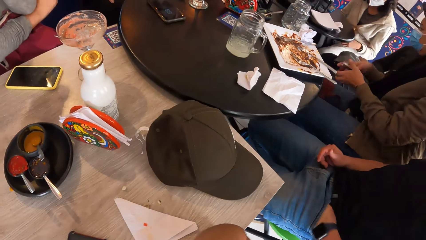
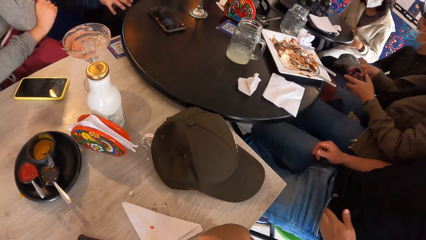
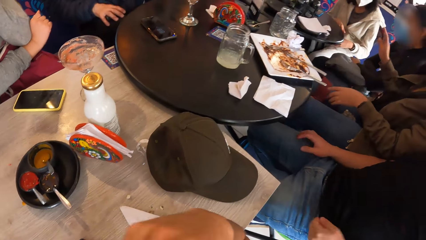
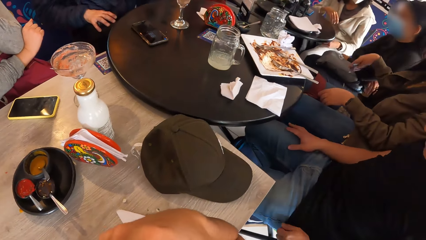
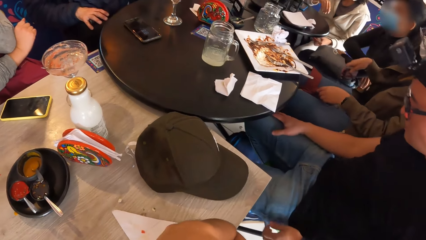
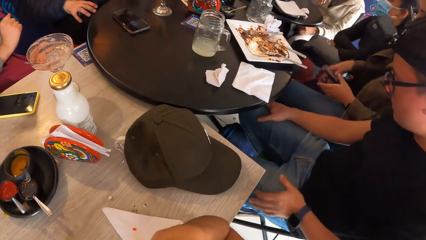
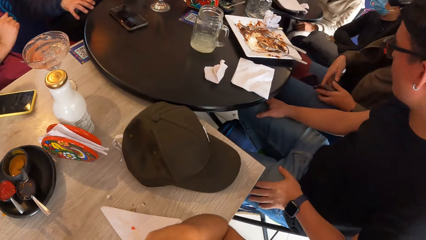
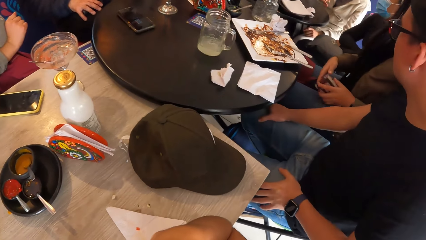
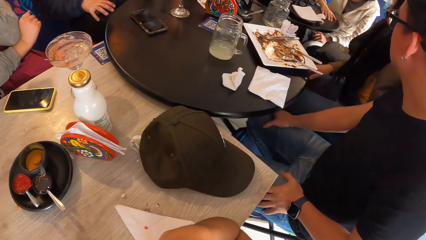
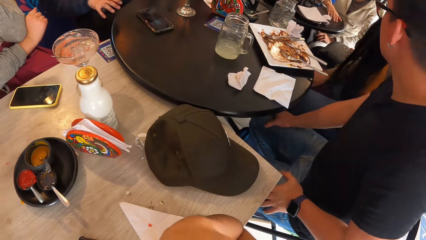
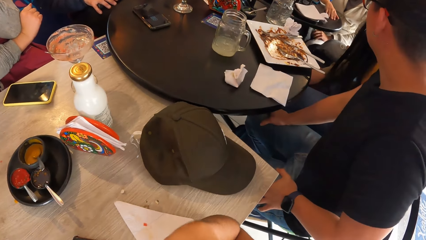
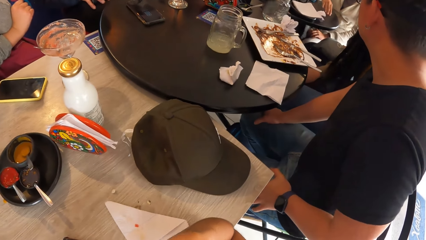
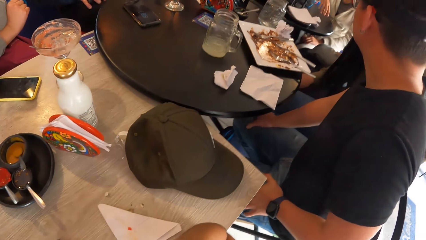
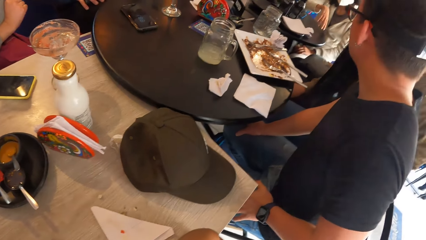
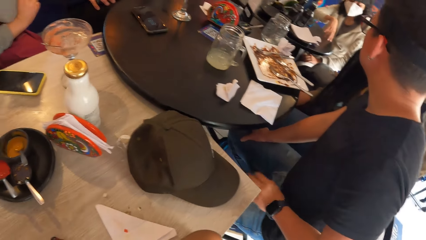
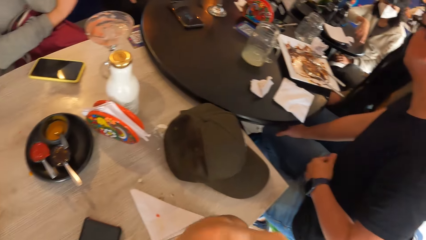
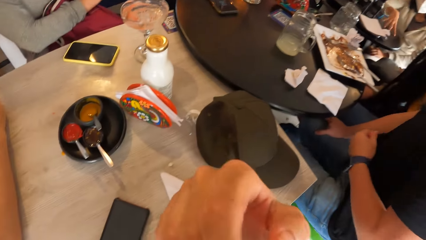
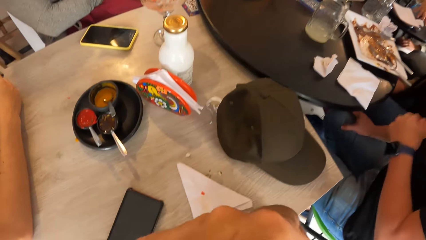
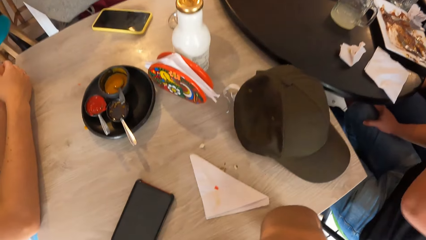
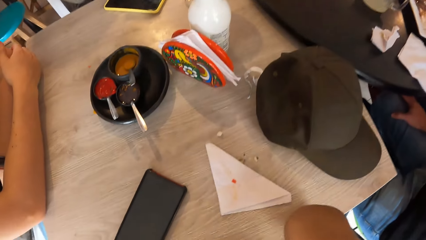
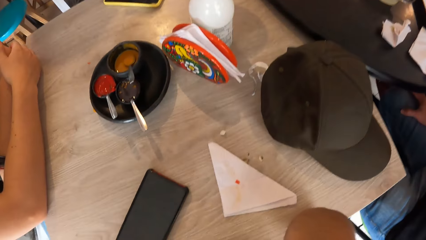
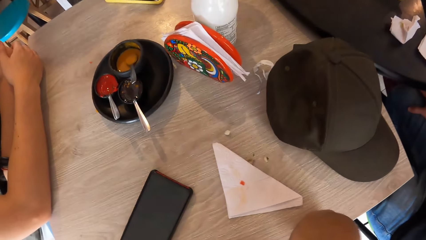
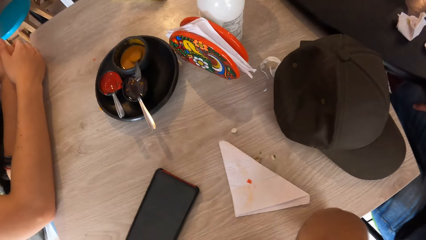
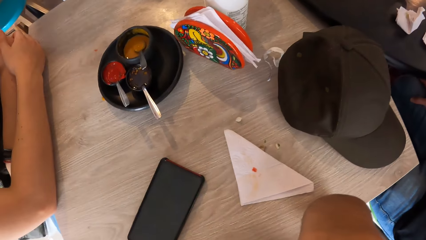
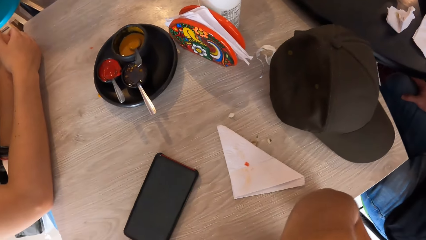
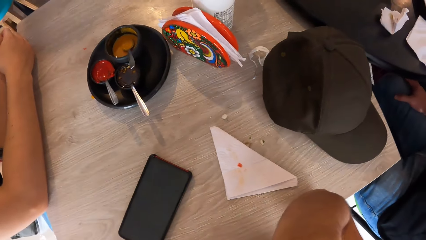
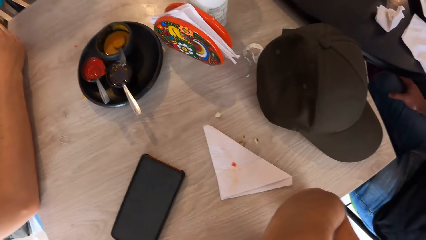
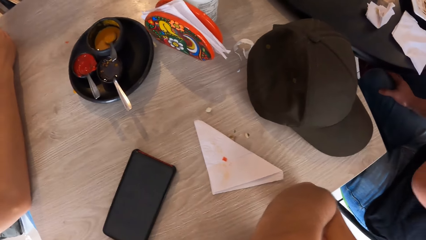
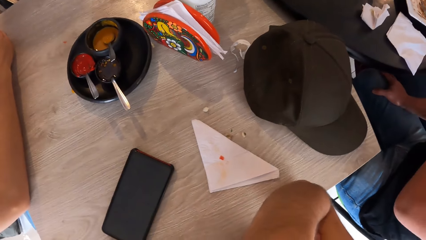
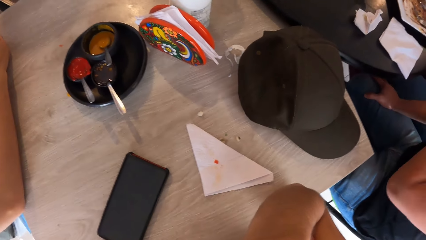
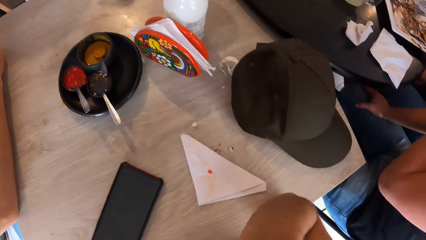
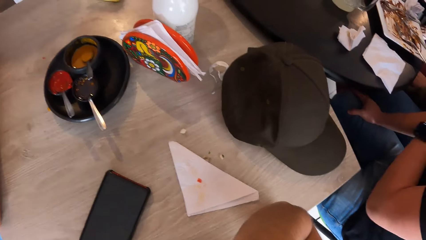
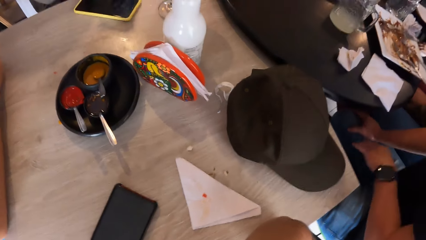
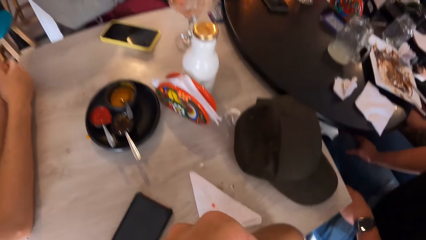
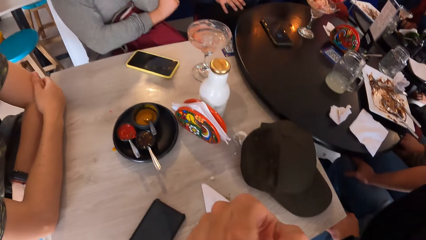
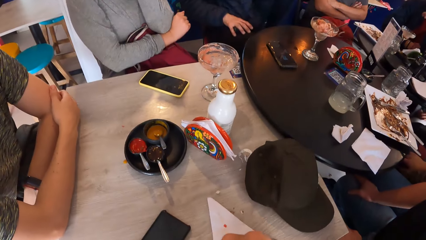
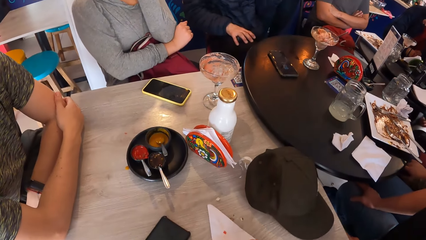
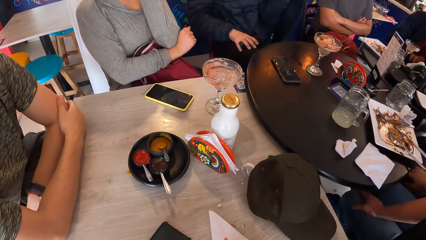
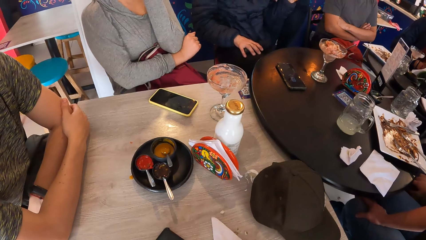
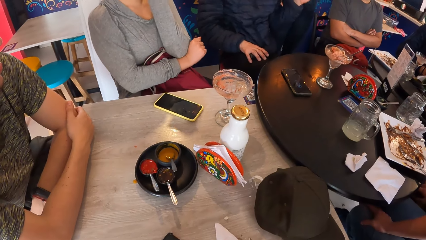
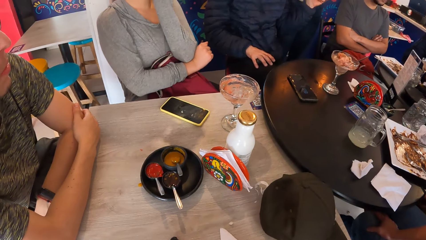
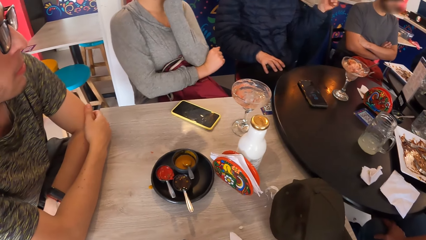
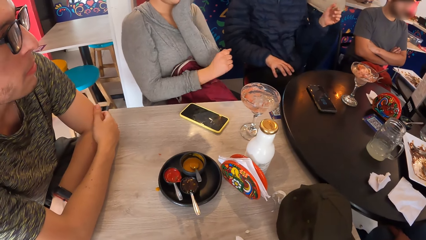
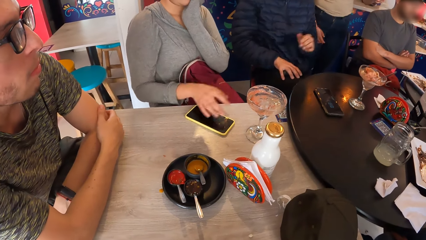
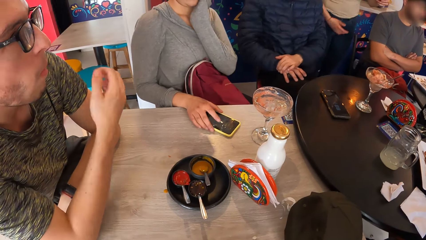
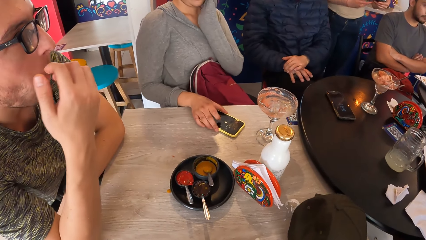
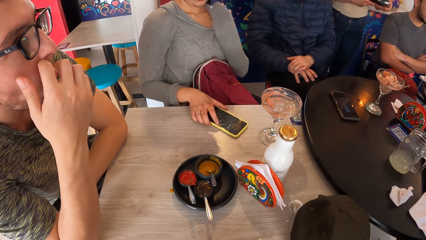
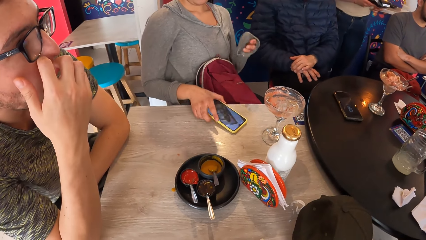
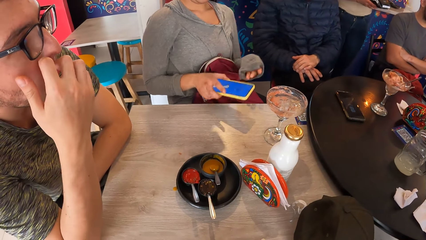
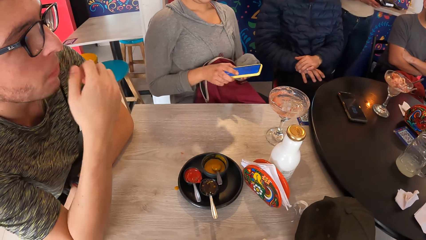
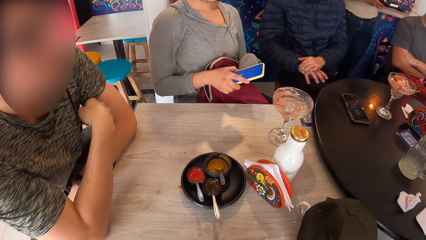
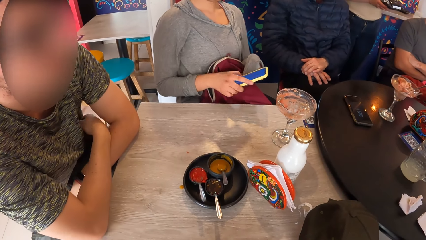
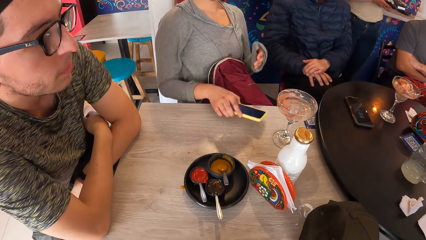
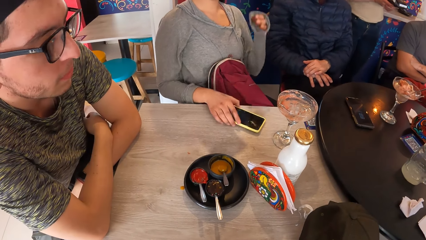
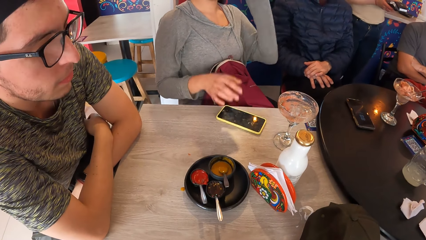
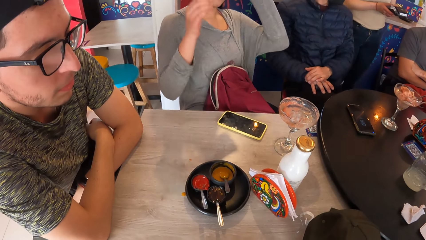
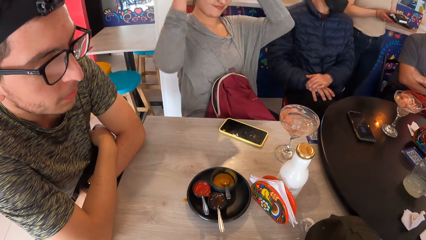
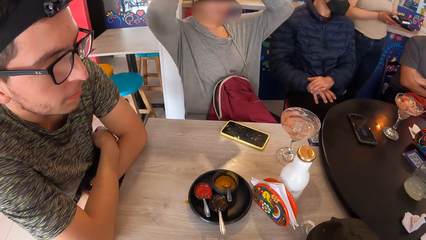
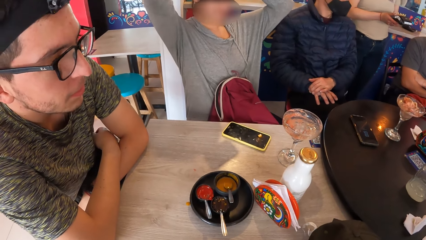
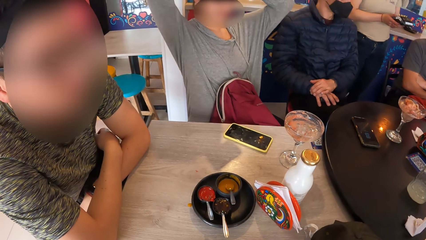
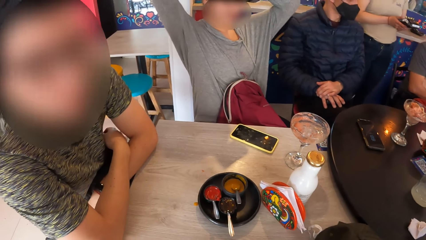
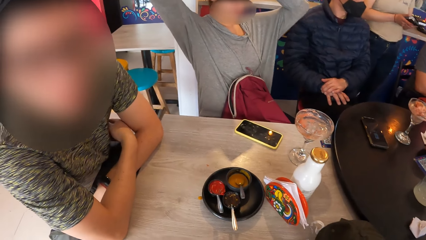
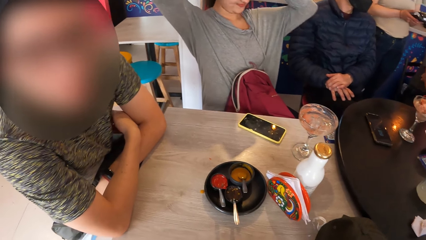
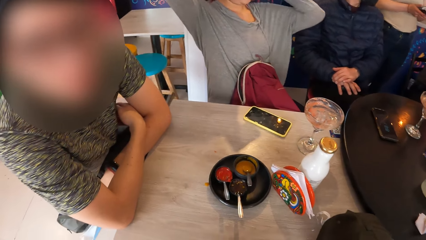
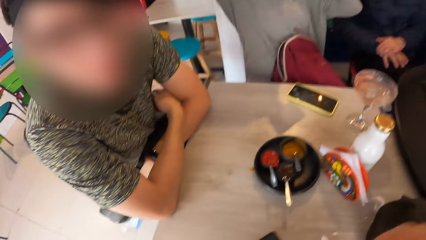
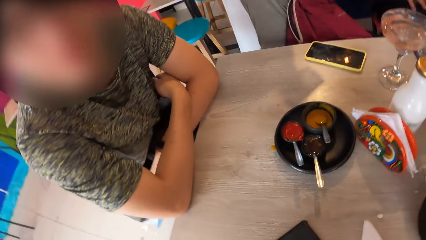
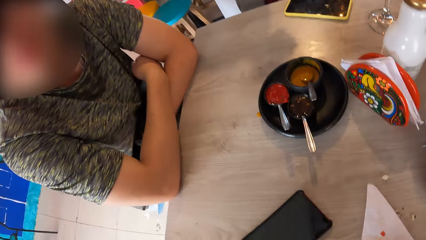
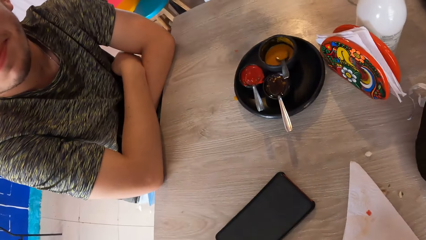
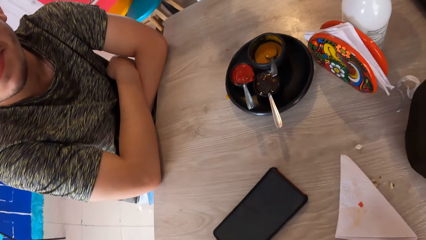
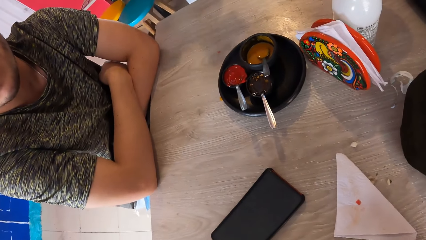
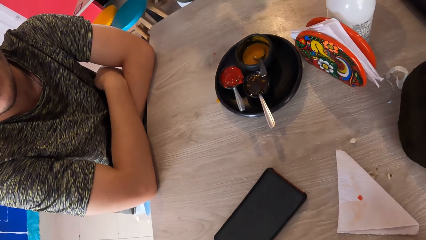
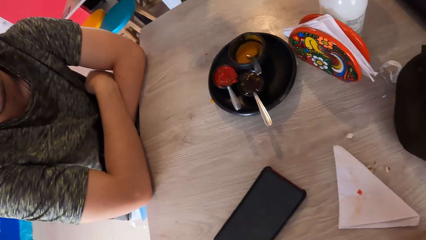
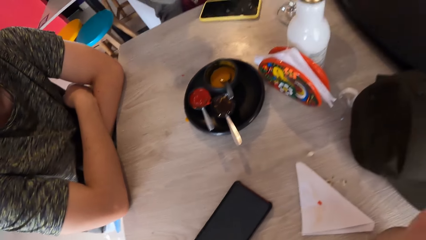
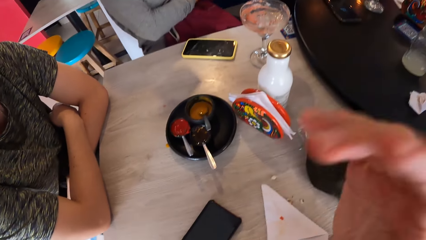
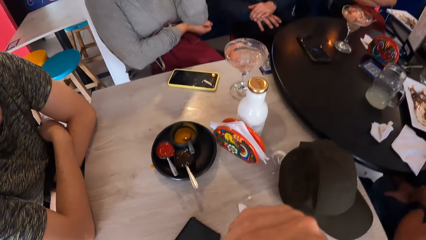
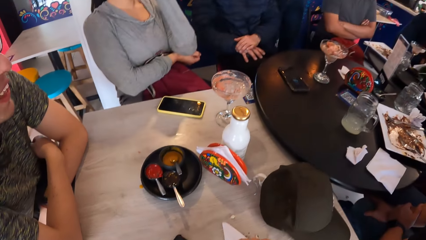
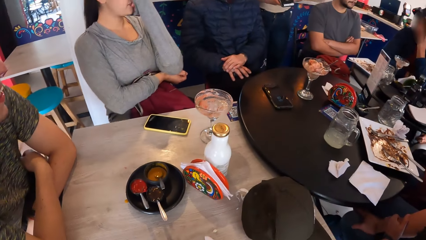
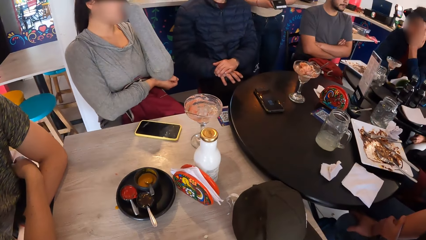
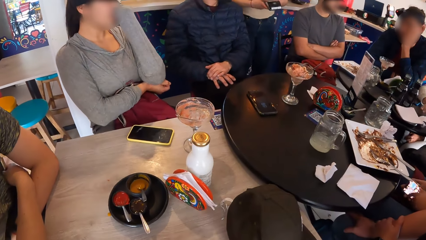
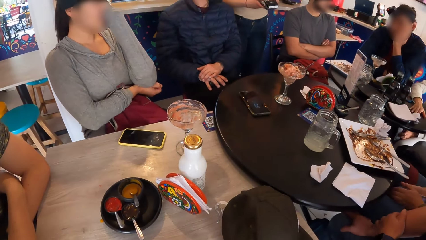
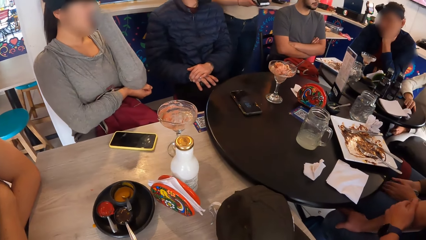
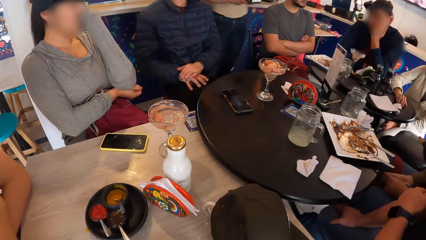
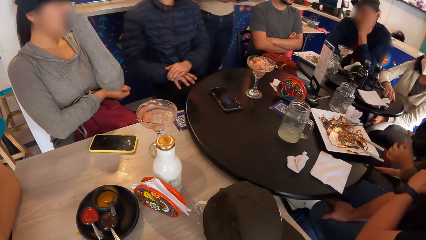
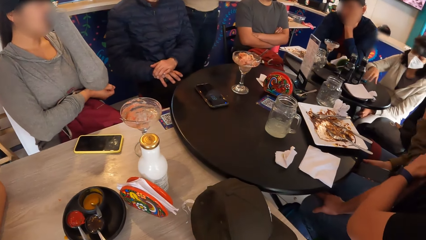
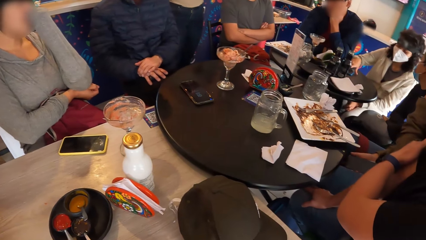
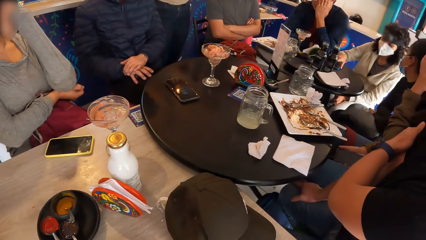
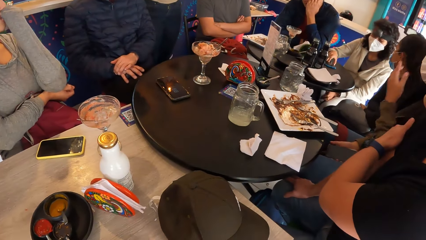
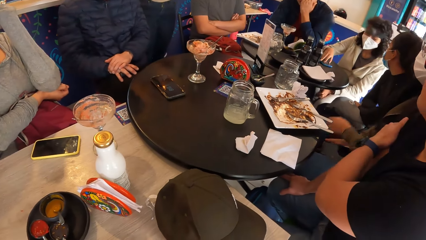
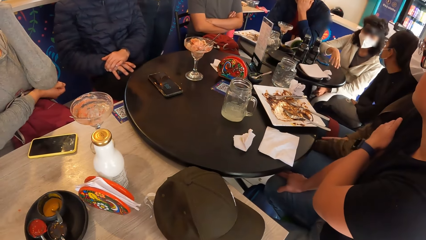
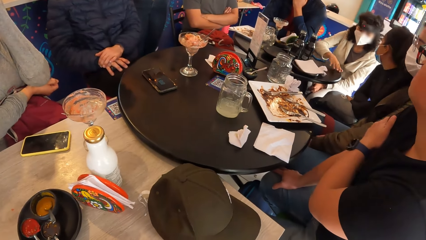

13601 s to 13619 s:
A lady moves her hands. The camera wearer moves a hand. The woman picks up the phone on the table with her right hand. A man moves his hands. Another man touches his face with his right hand. The woman drops the phone on the table with her right hand. The camera wearer looks around and moves a hand.
